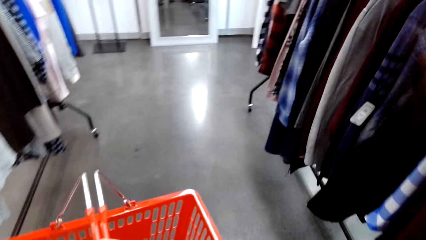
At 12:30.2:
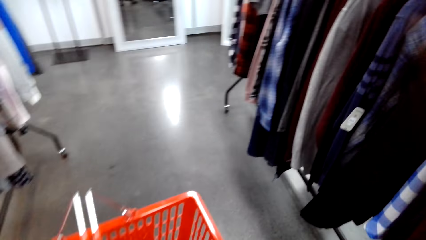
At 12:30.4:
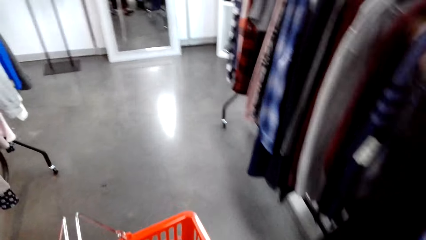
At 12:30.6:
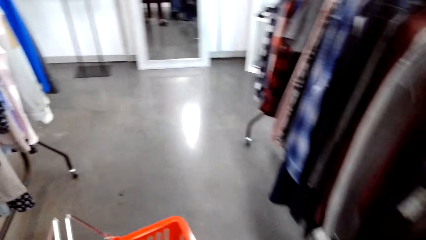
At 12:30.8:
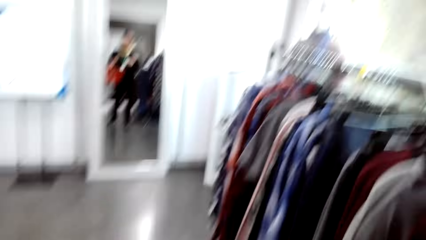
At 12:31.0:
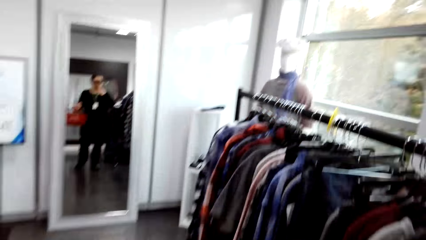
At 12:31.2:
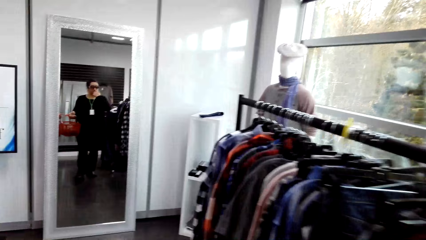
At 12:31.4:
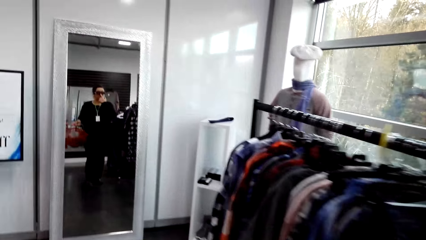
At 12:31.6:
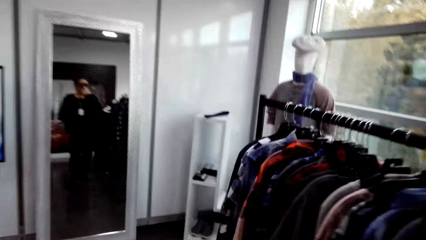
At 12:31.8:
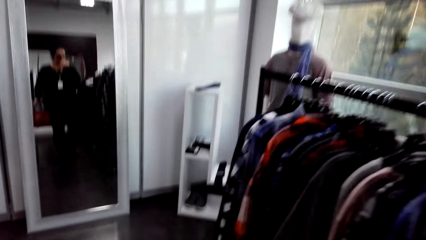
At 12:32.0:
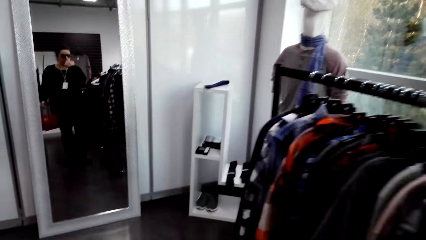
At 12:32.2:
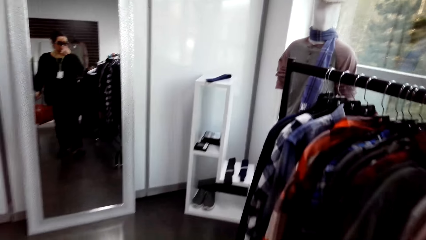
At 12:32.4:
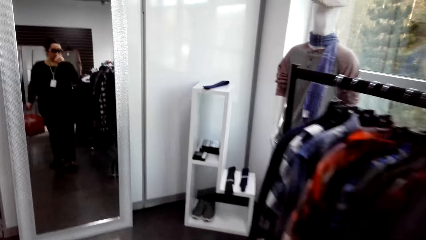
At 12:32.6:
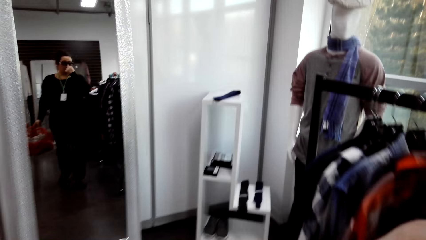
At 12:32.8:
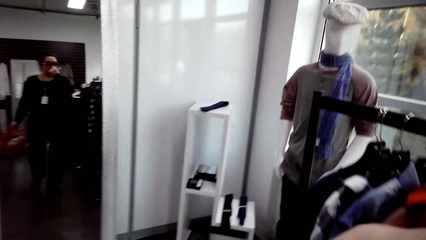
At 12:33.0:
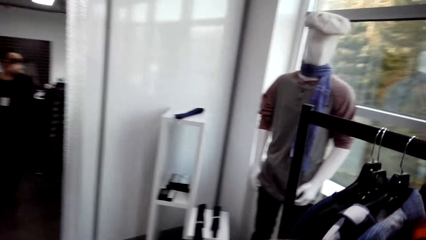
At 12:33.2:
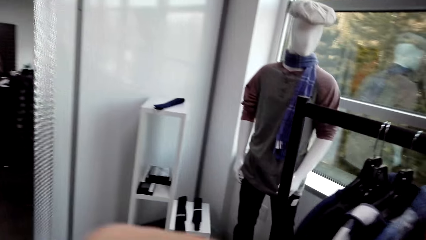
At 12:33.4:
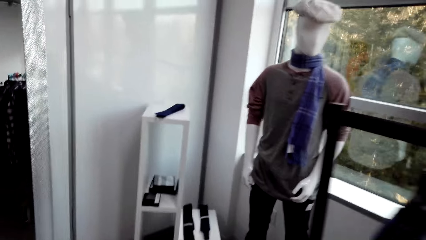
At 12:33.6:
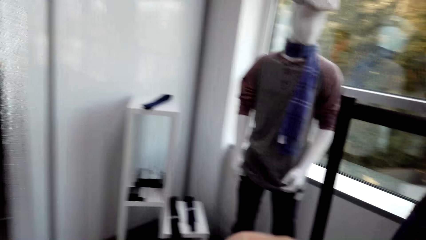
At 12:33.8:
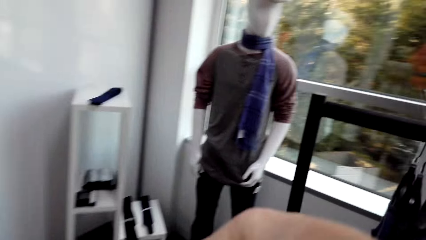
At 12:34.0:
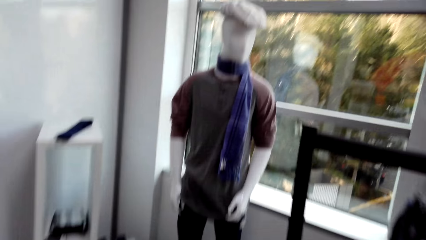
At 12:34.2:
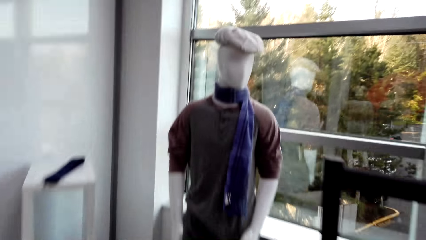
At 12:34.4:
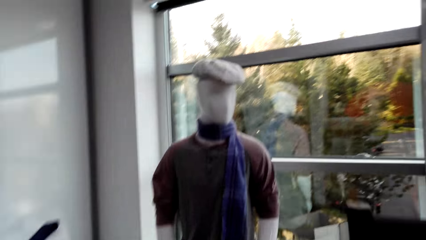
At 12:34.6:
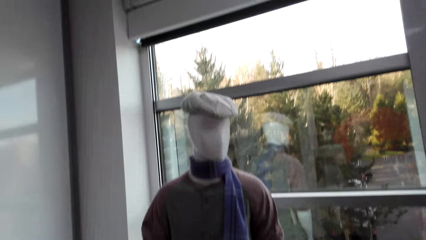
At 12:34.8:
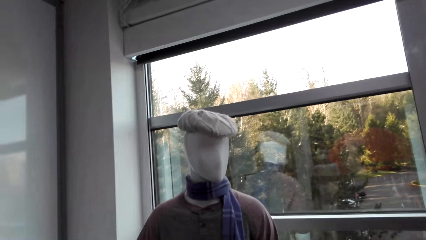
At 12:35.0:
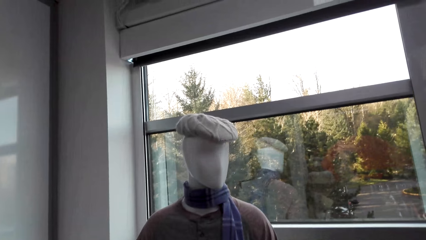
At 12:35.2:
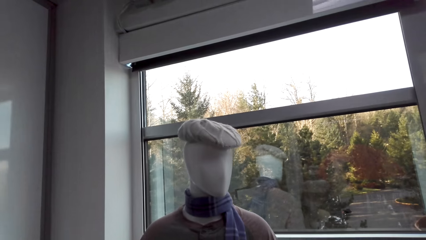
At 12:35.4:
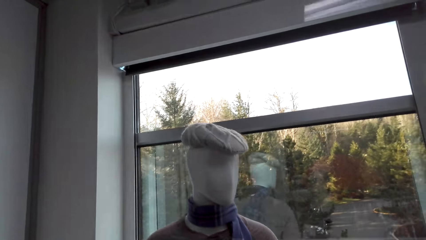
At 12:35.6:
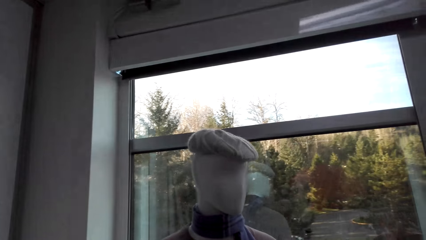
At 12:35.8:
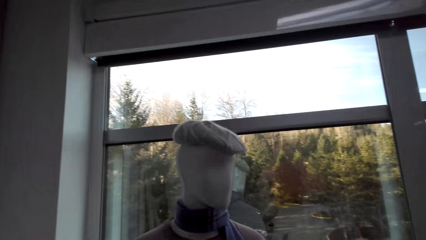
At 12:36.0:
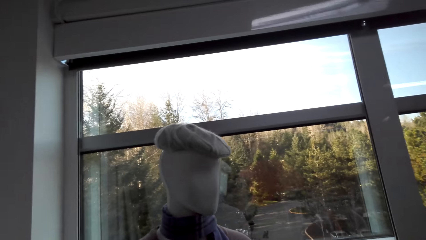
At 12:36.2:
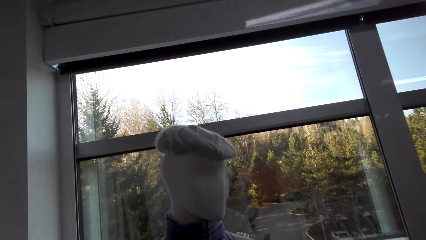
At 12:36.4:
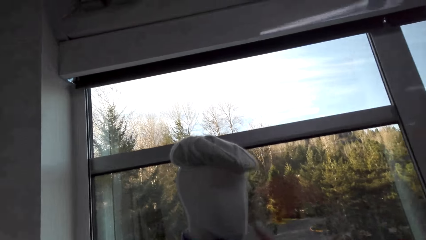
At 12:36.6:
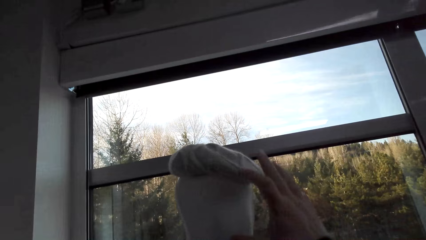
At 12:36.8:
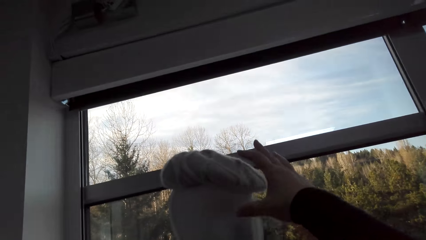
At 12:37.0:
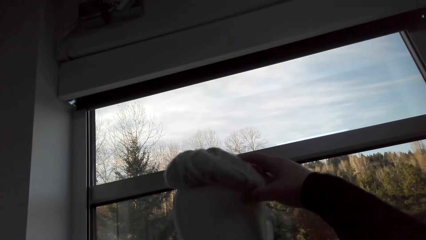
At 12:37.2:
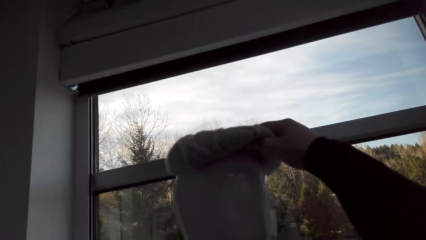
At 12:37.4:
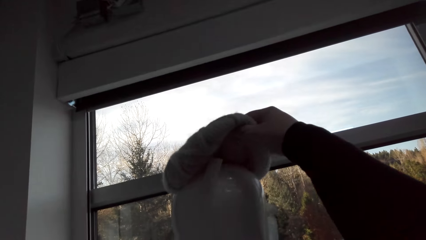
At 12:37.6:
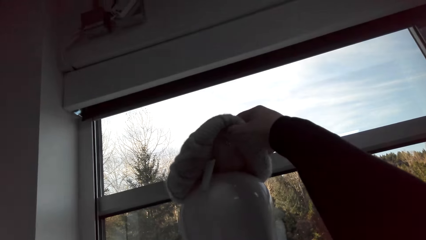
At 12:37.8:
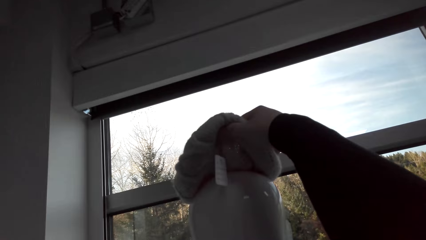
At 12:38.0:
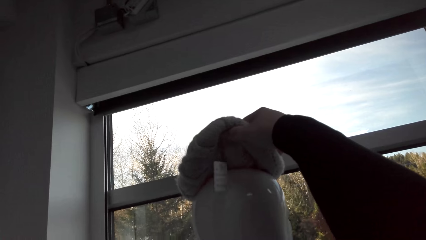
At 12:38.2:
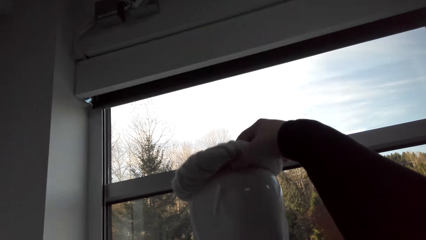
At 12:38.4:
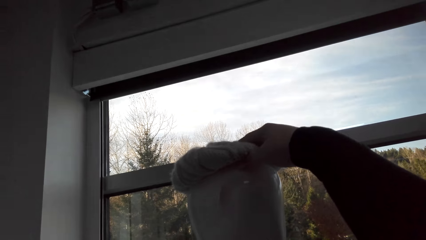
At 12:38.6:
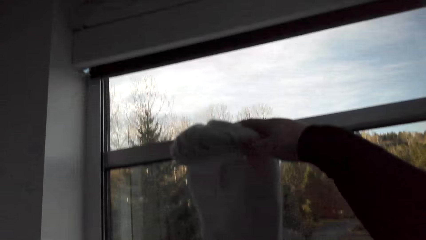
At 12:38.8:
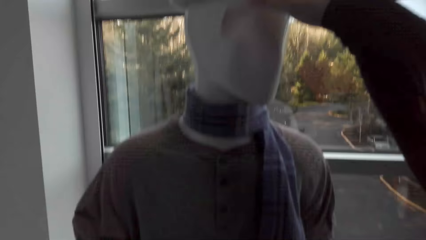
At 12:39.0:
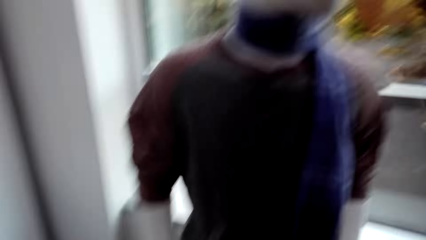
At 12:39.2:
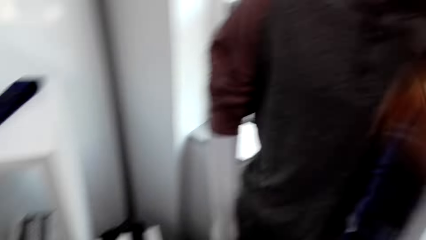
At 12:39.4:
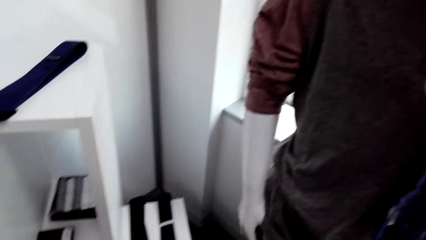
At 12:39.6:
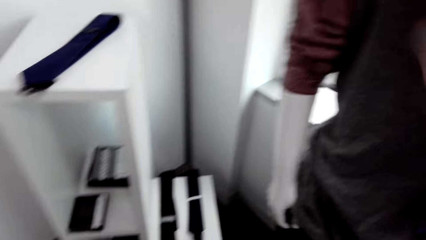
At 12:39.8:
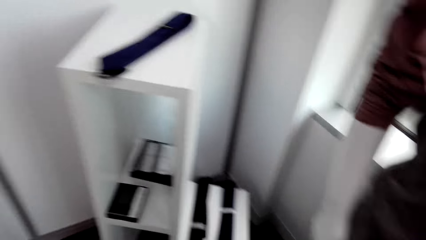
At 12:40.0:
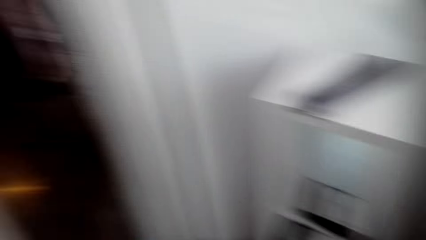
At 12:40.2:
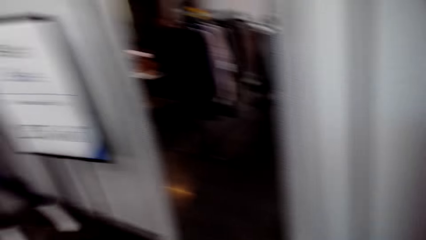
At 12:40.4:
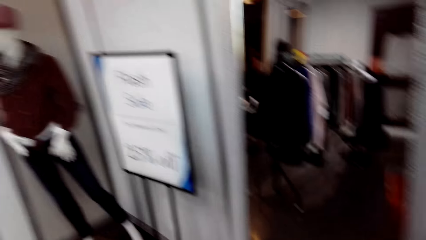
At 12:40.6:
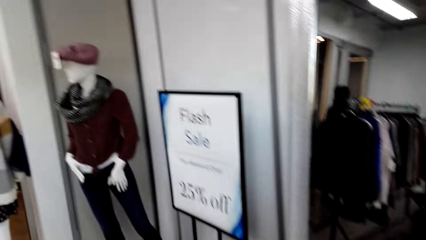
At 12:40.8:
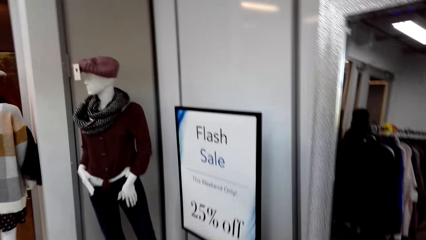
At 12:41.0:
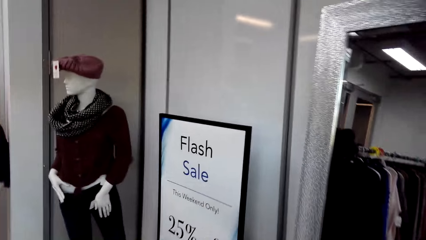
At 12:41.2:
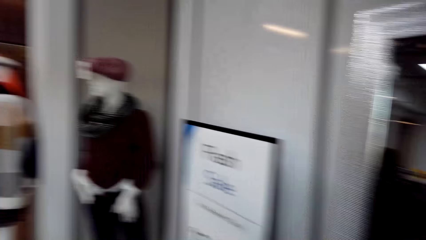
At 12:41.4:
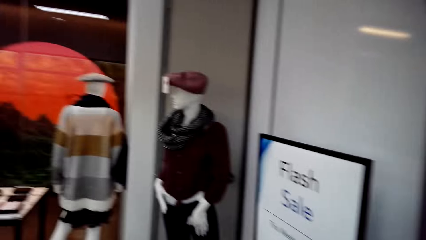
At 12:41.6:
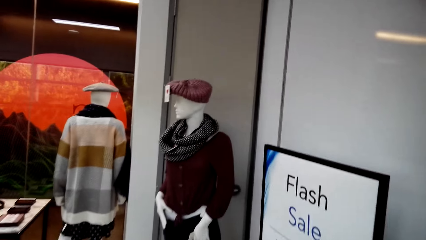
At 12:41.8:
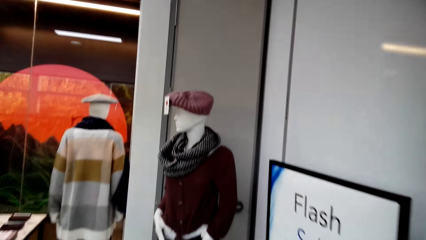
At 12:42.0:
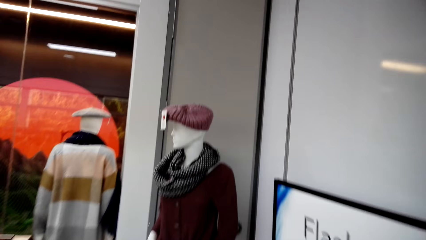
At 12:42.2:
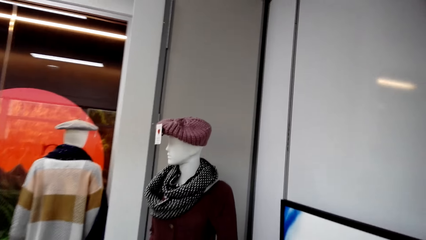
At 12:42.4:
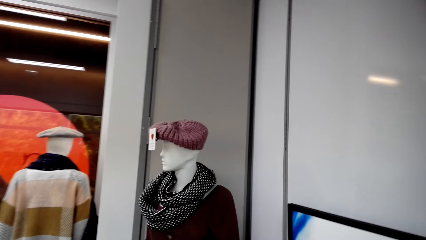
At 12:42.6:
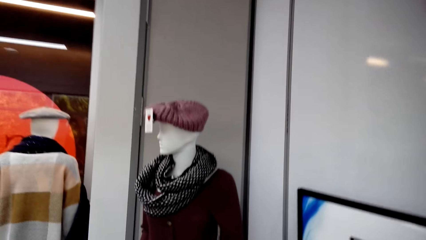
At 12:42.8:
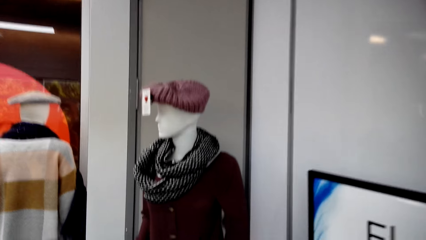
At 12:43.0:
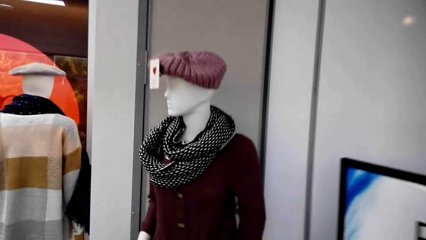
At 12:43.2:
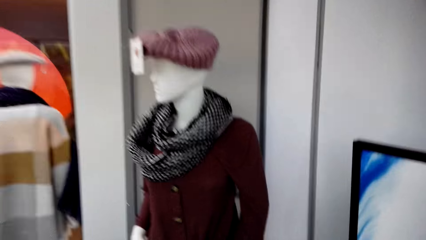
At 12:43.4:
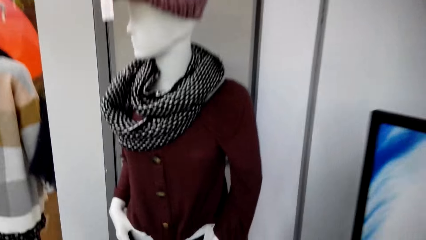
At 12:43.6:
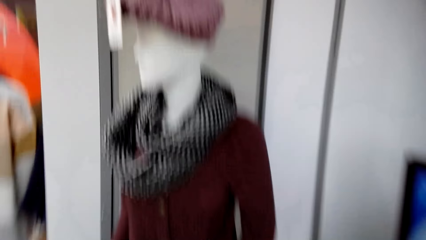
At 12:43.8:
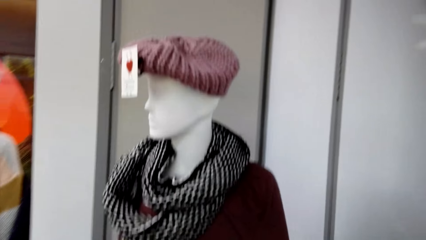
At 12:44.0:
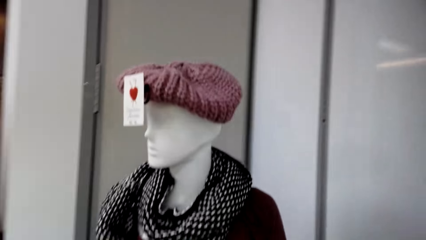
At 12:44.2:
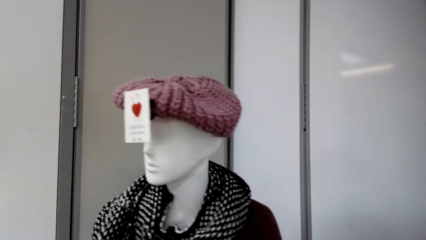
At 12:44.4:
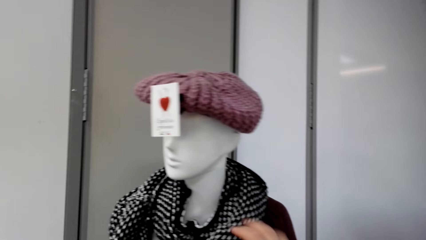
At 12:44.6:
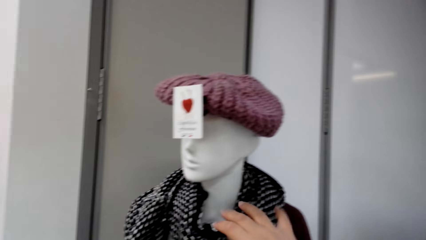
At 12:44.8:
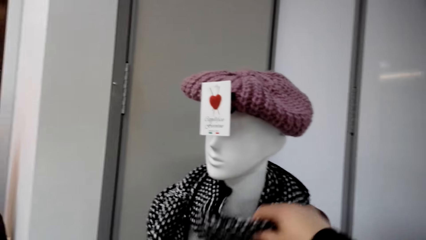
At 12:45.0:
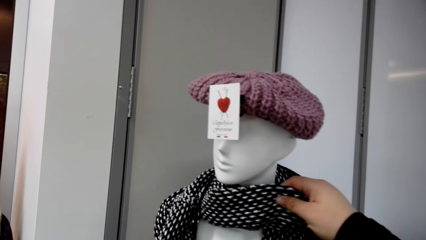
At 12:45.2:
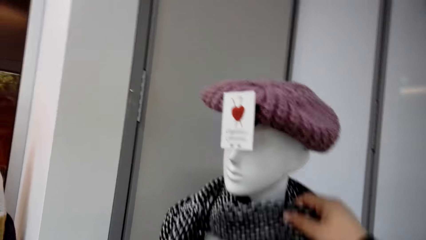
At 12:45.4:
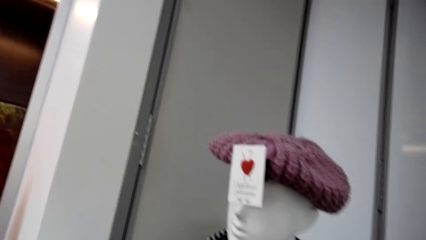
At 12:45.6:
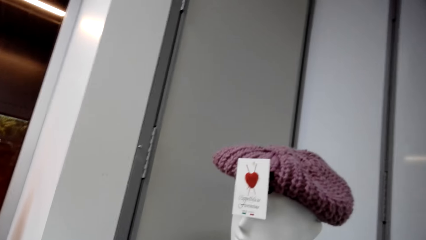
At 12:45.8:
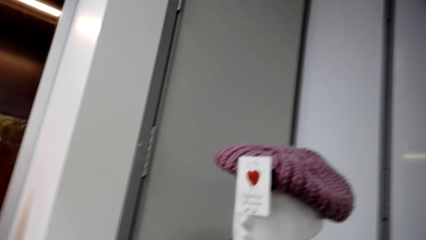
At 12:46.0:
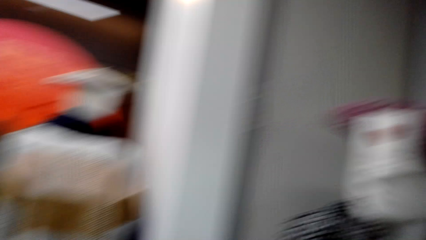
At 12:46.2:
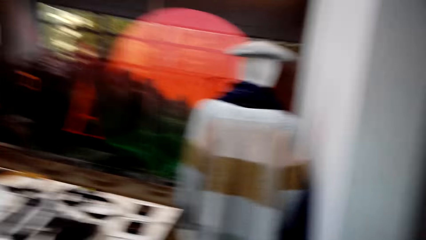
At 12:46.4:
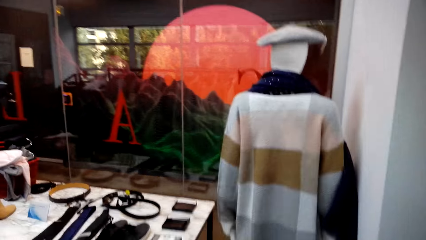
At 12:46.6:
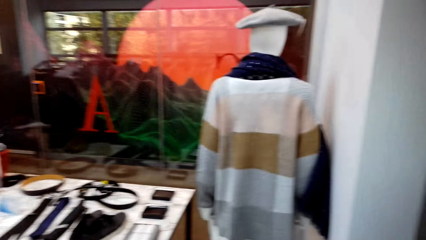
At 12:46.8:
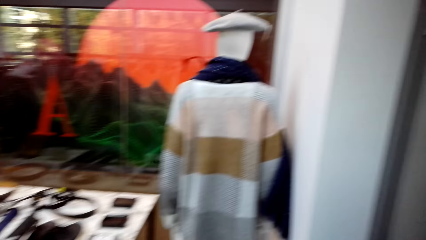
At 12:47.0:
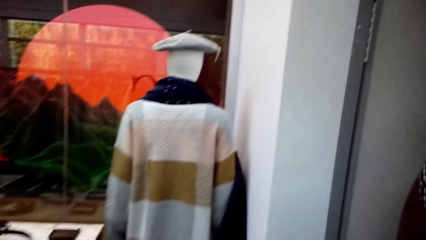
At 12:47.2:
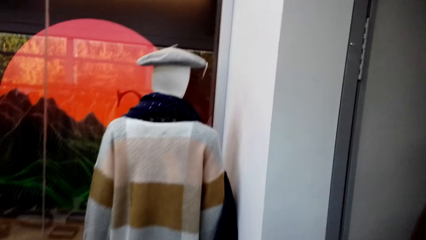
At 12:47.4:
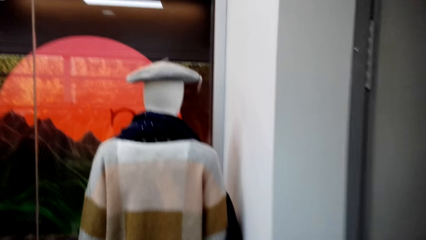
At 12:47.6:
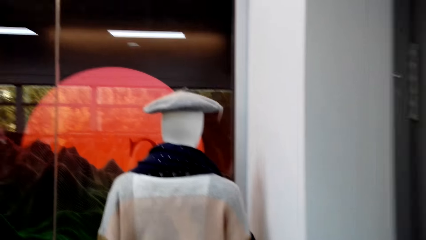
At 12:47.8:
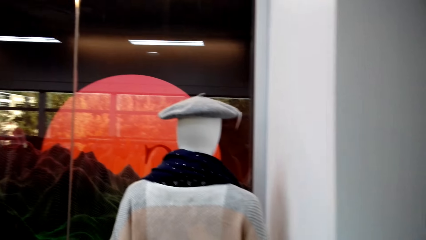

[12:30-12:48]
The camera wearer closes the purse. They walk in the clothes shop. They hold a mannequin. They touch the clothes worn by the dummy. They walk in the clothes shop. They touch the scarf on the dummy's neck.
